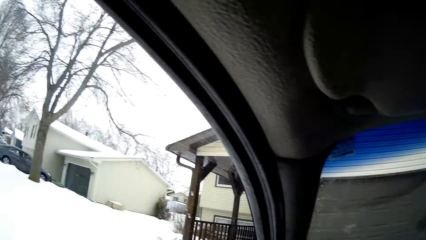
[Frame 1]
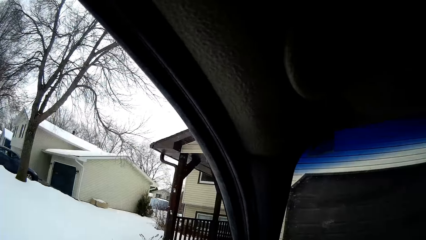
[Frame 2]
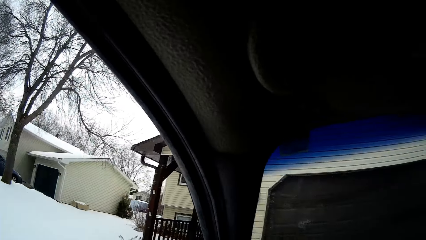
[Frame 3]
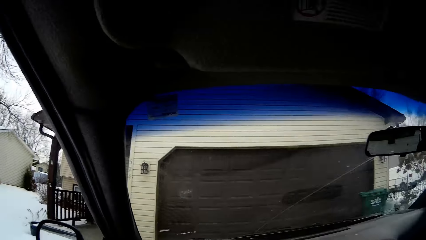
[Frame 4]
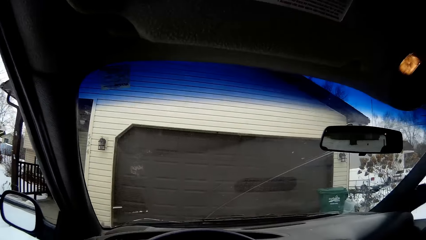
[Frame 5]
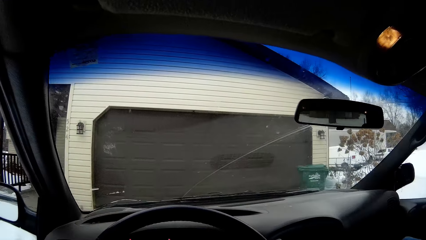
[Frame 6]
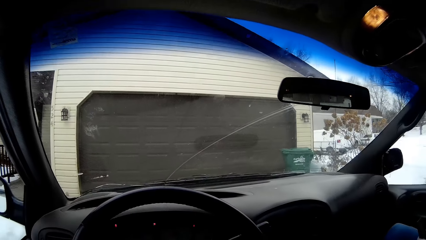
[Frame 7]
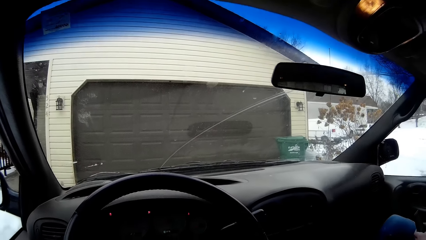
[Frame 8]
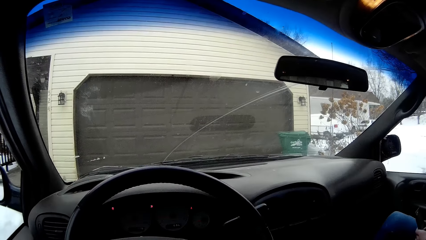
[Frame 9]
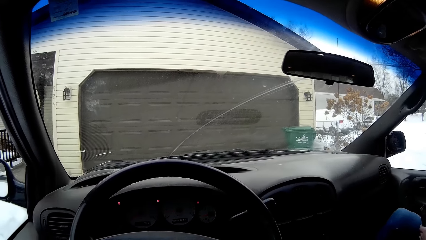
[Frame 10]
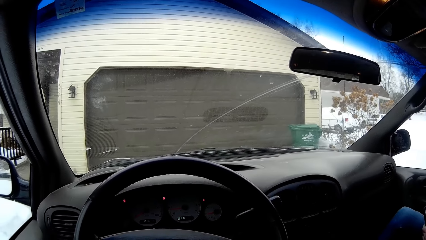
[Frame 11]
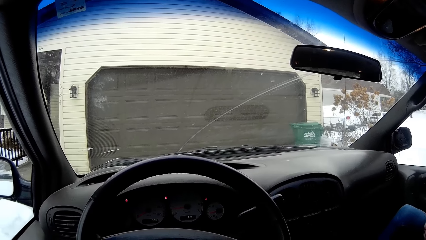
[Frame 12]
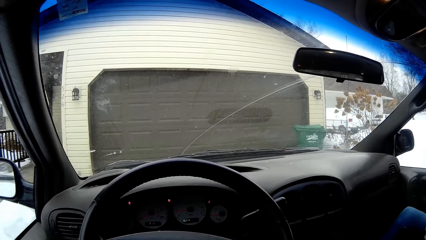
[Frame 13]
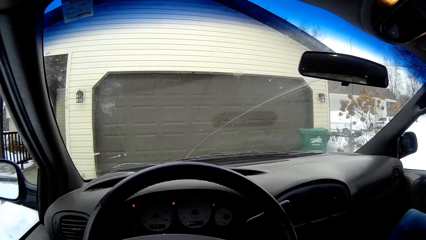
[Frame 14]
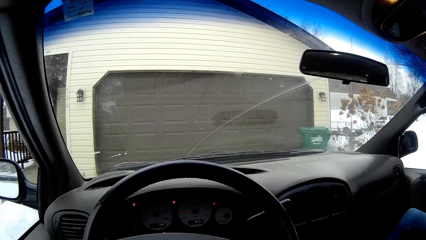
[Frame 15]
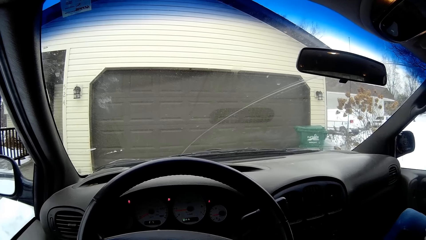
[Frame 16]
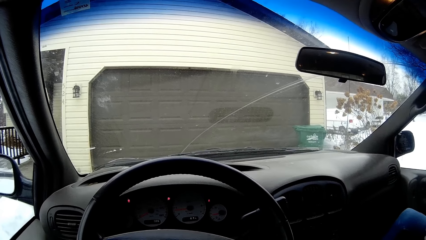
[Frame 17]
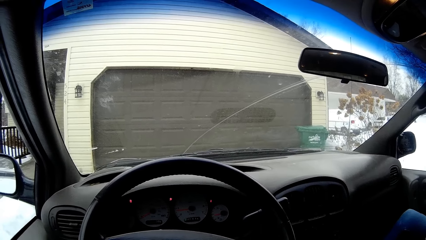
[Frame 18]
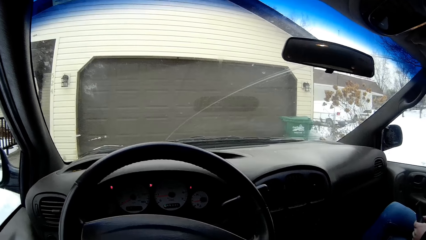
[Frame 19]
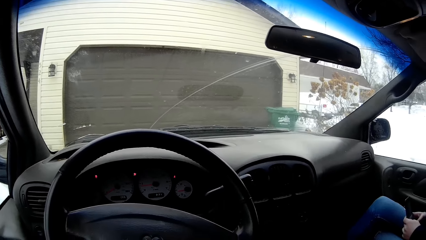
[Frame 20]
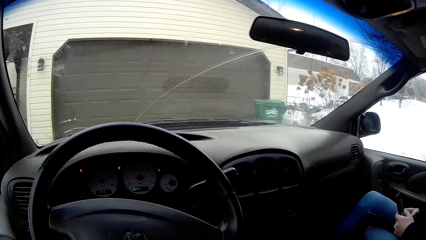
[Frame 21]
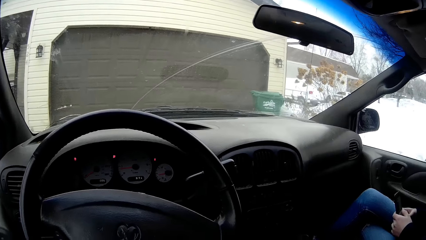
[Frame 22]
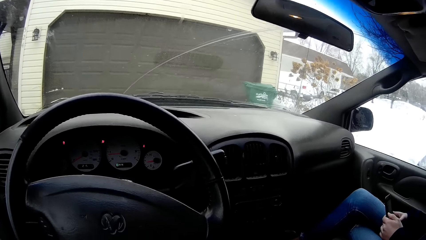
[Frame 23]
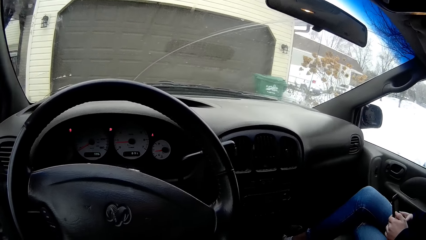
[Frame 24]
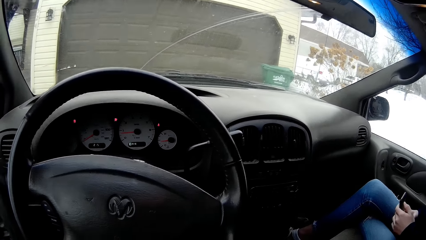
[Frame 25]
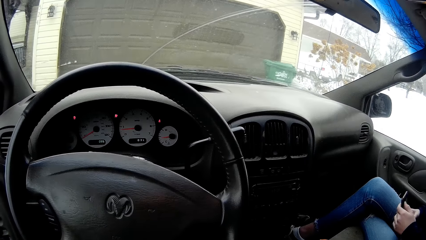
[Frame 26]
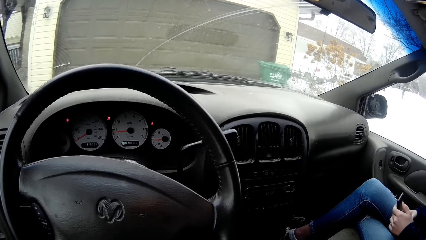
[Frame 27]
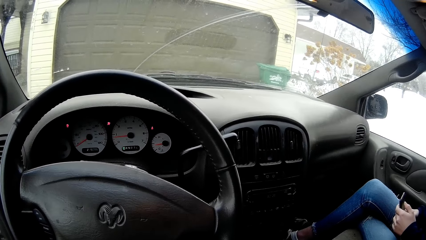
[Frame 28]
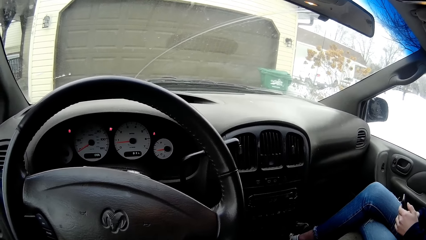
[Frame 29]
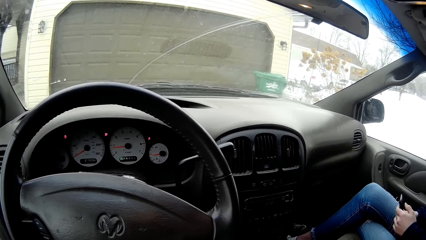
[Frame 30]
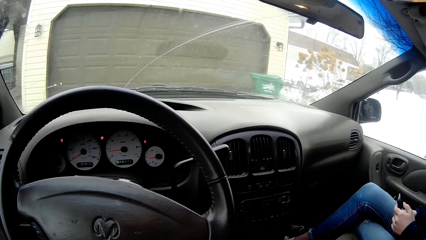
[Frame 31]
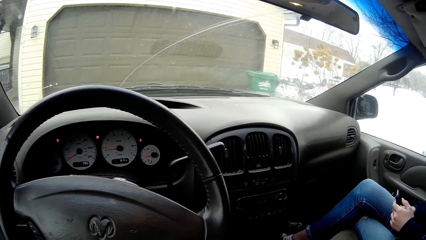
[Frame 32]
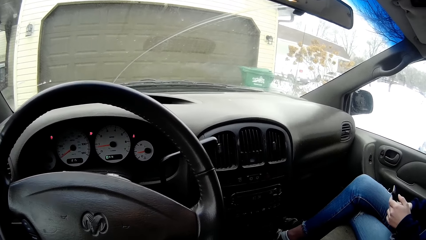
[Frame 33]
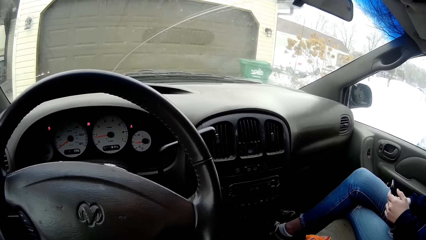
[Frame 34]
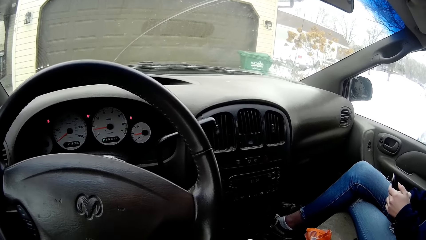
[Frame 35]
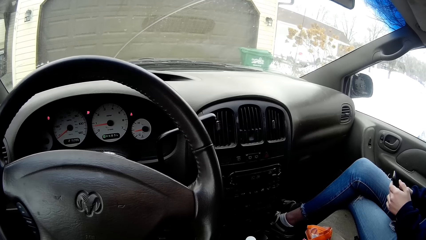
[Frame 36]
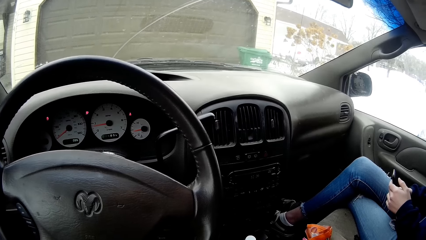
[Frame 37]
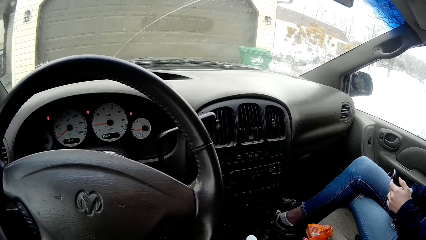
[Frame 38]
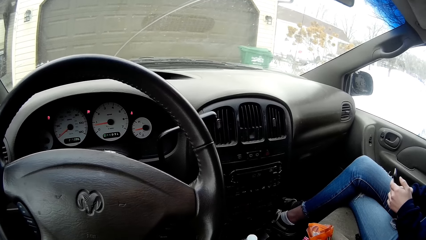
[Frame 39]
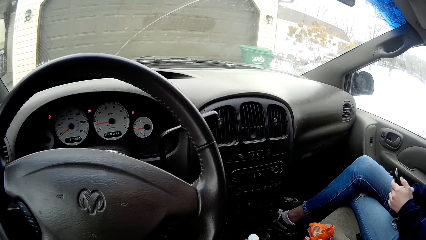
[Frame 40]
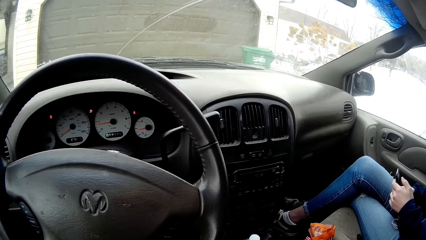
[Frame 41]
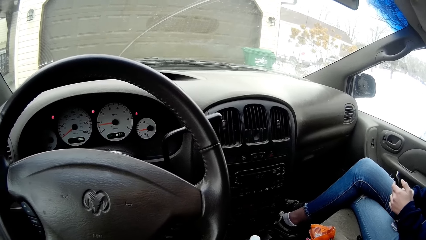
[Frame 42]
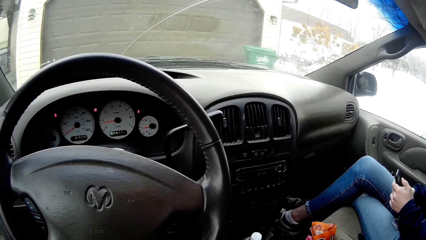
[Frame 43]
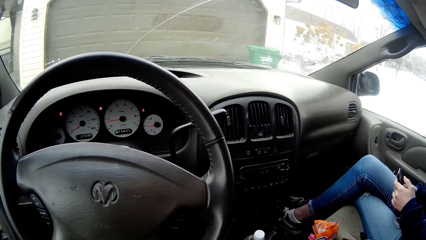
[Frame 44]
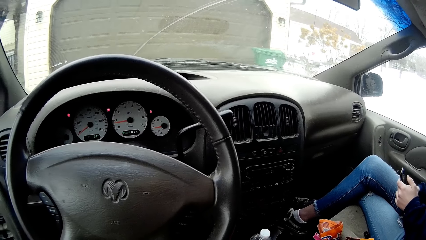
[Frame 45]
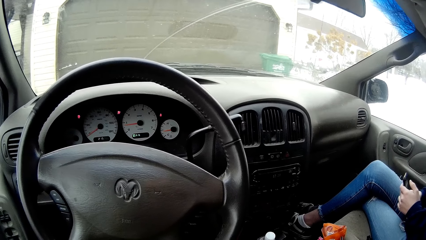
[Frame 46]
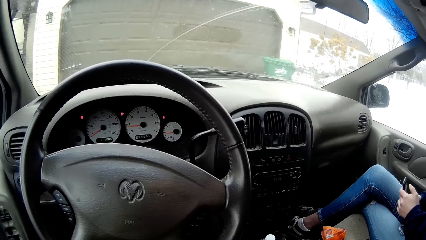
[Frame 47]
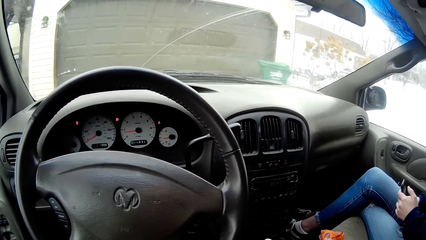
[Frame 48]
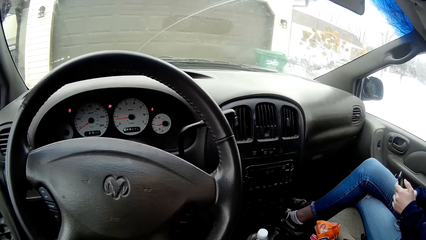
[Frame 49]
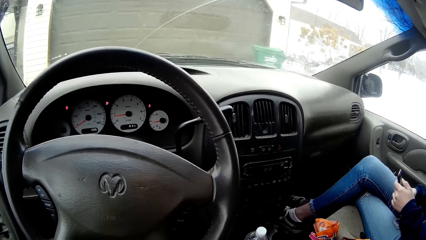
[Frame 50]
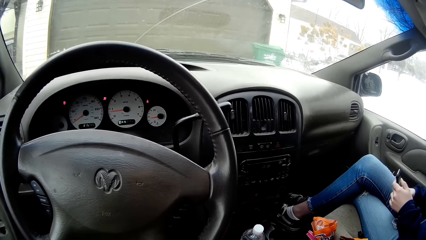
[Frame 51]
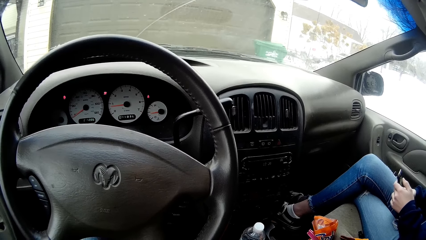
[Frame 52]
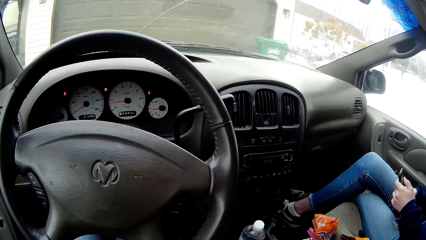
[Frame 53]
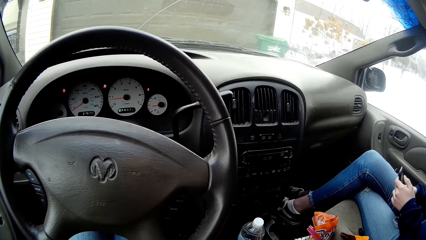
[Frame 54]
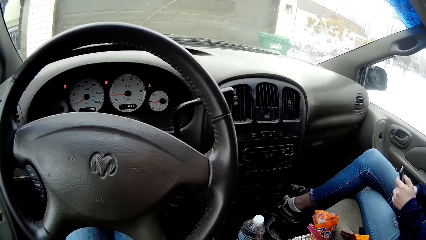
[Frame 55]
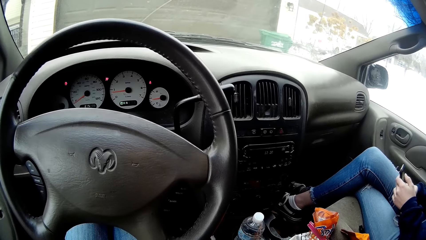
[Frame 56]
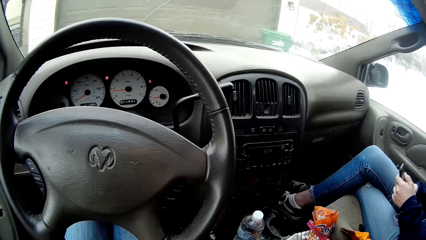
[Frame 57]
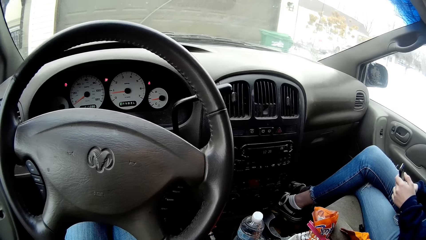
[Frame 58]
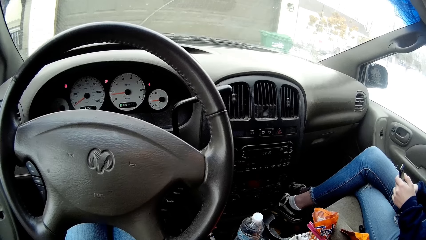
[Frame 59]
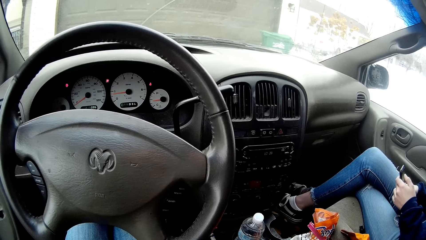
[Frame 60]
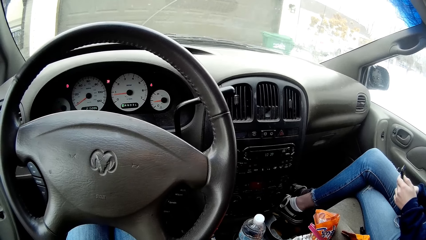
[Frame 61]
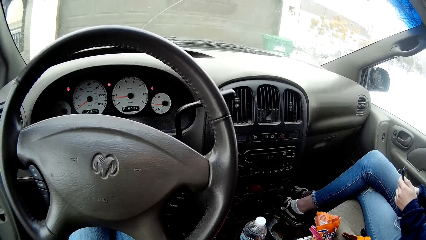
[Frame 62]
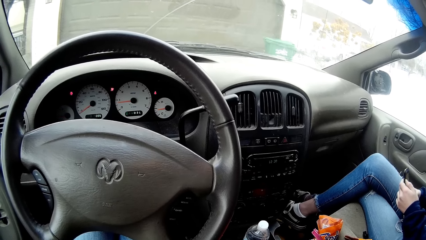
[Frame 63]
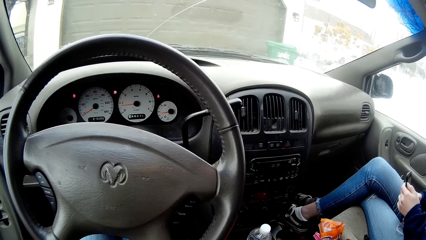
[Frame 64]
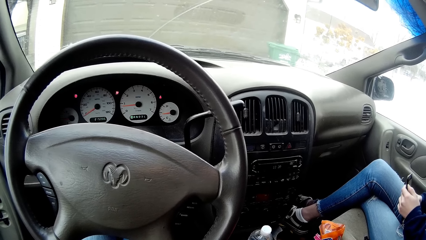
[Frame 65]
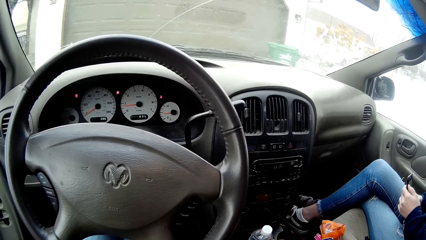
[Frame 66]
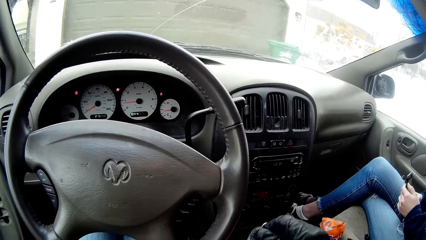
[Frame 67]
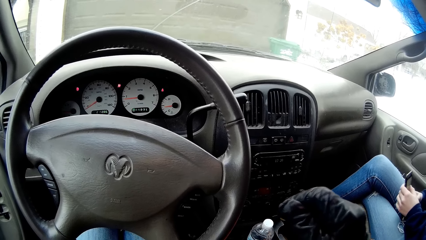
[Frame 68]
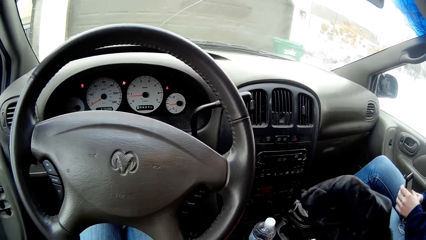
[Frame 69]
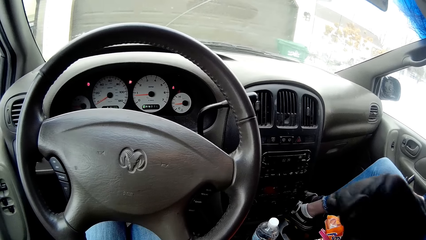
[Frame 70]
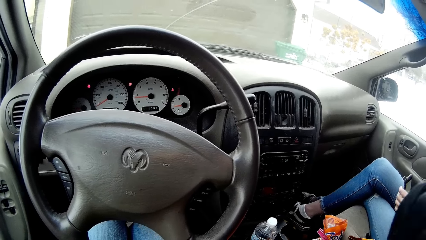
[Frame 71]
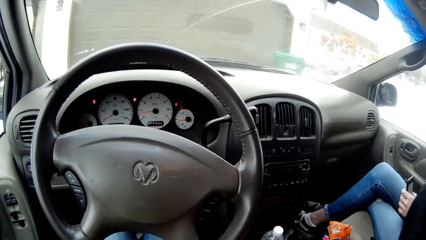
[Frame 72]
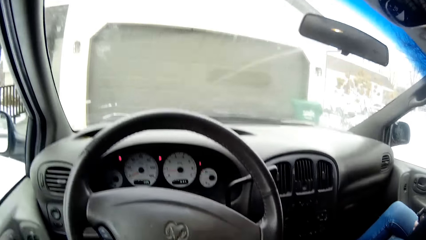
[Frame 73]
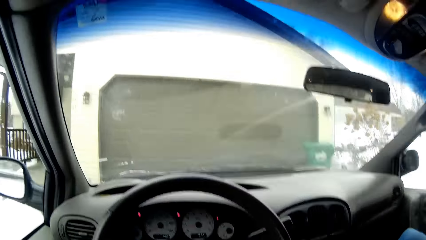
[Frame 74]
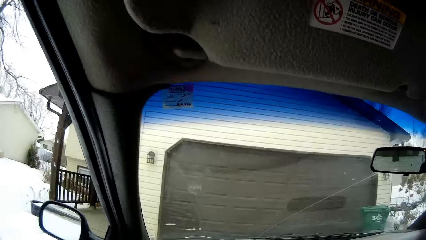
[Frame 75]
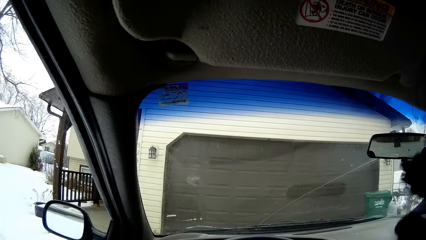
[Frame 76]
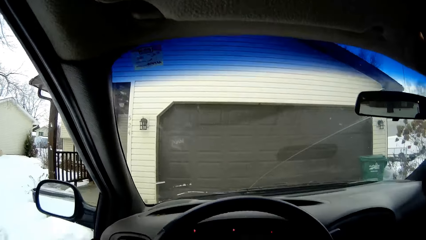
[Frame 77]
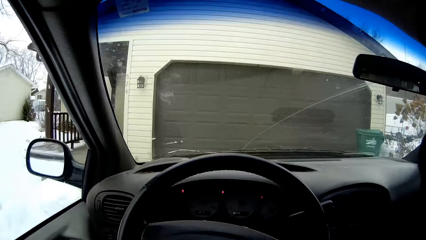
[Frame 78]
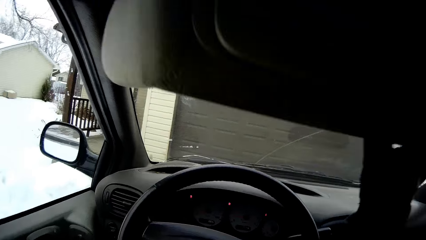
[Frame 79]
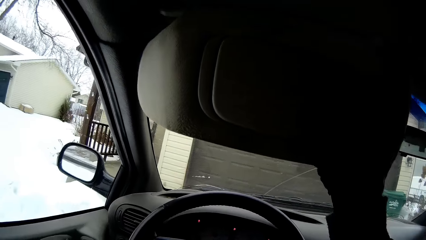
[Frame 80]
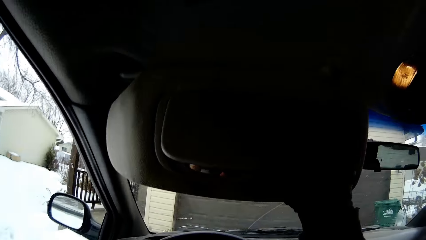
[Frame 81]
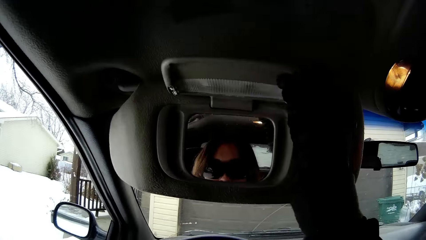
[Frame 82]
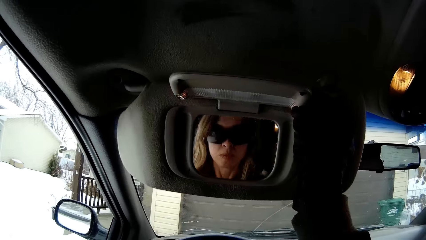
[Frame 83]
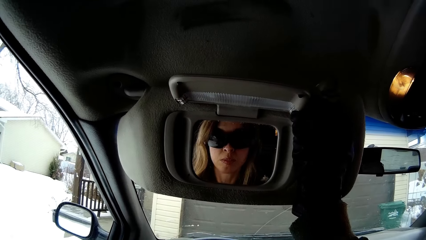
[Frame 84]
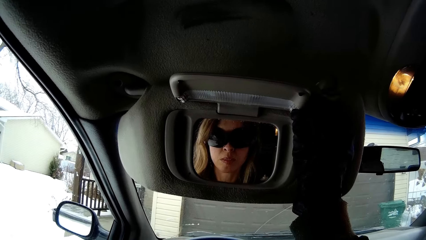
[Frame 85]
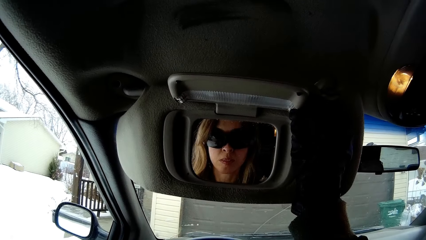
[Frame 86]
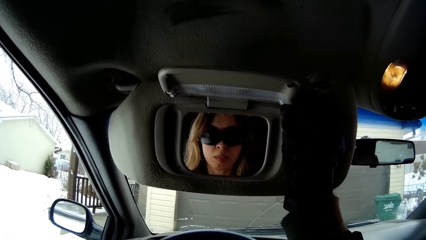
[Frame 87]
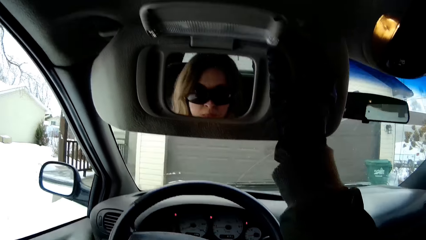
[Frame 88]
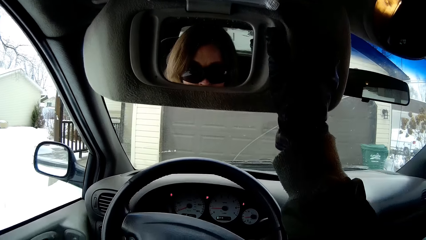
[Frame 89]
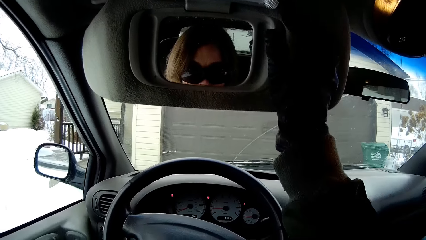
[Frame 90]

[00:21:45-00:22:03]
The girl operates a phone in her lap with both hands. The girl touches her phone. The camera wearer opens the driver's sun visor with her right hand. She opens the vanity mirror in the sun visor with her right hand. A woman looks in the mirror.
